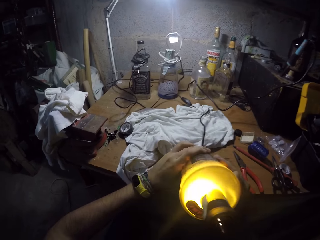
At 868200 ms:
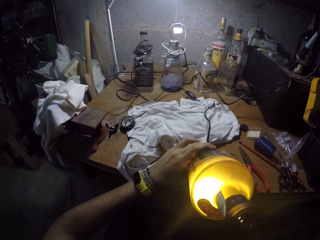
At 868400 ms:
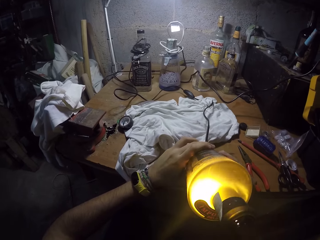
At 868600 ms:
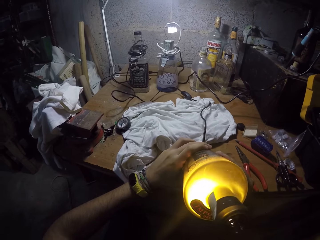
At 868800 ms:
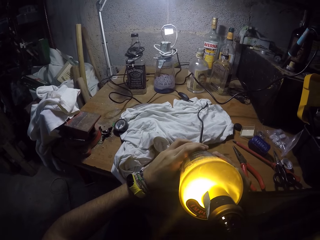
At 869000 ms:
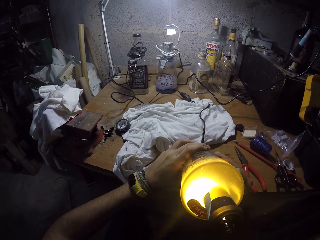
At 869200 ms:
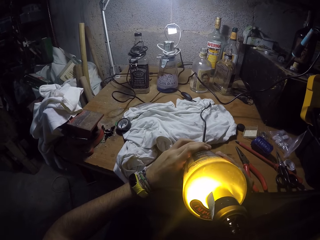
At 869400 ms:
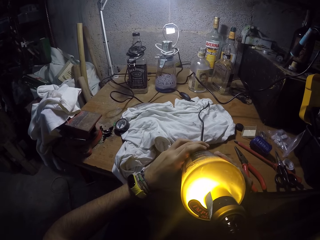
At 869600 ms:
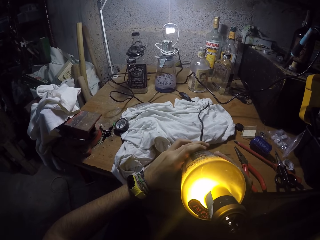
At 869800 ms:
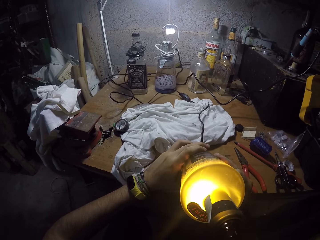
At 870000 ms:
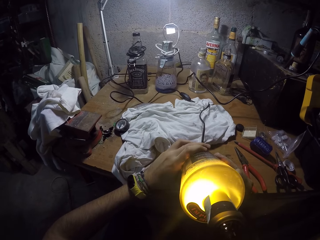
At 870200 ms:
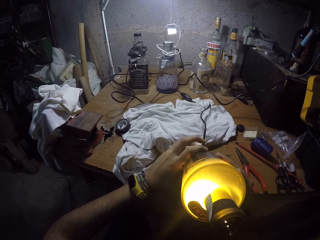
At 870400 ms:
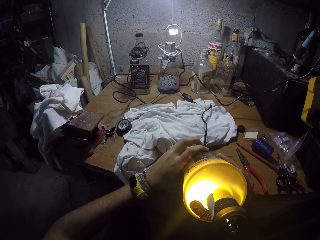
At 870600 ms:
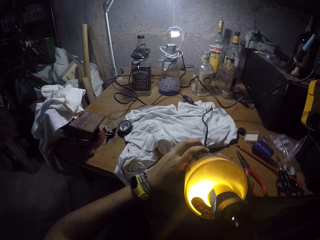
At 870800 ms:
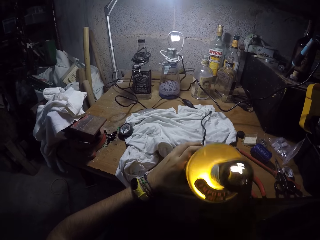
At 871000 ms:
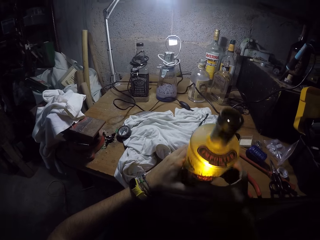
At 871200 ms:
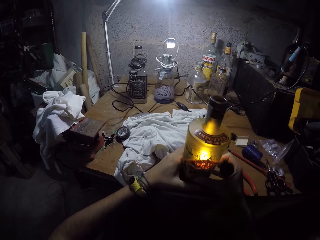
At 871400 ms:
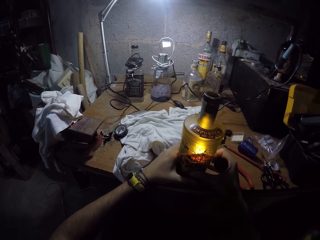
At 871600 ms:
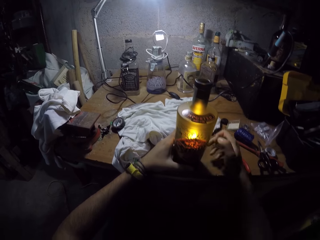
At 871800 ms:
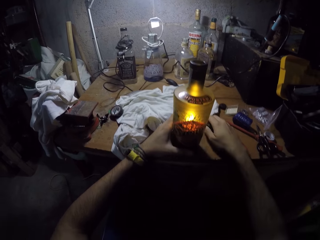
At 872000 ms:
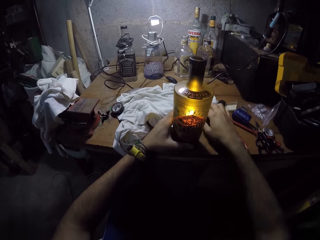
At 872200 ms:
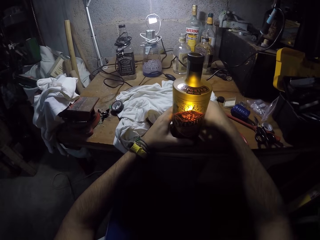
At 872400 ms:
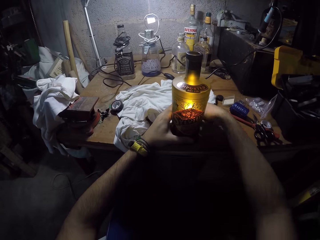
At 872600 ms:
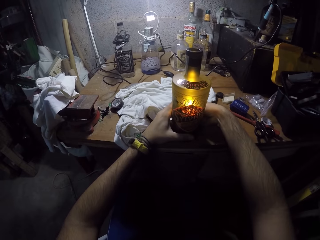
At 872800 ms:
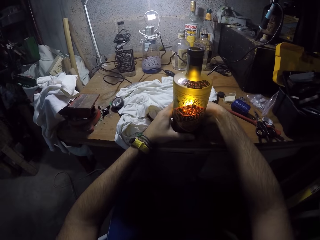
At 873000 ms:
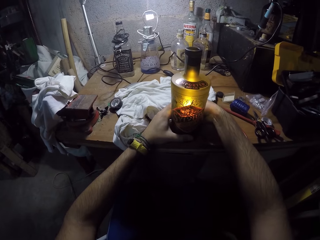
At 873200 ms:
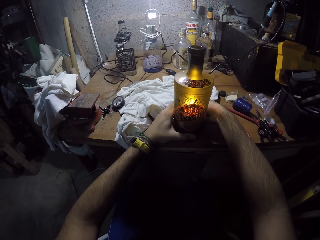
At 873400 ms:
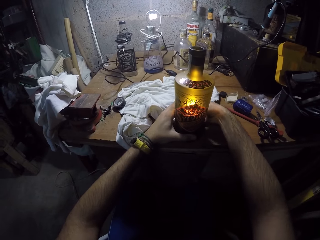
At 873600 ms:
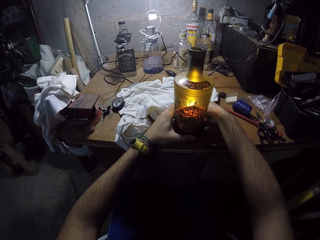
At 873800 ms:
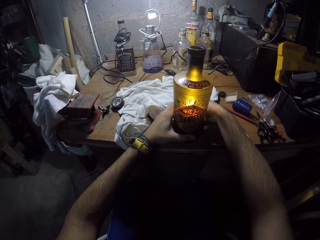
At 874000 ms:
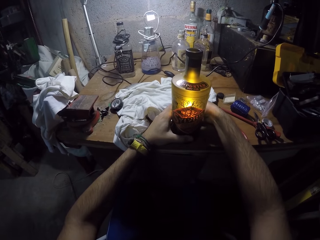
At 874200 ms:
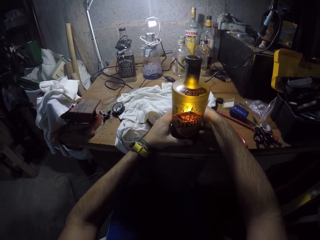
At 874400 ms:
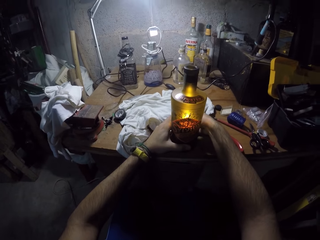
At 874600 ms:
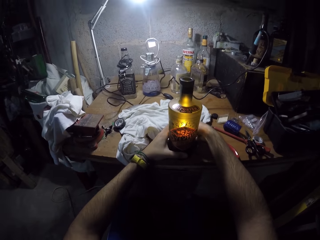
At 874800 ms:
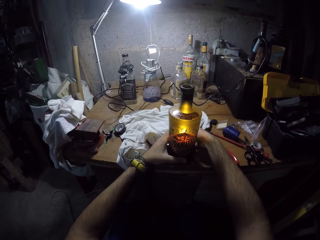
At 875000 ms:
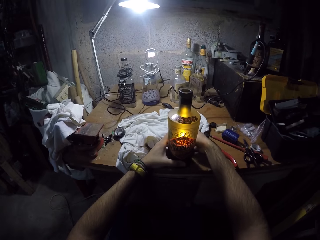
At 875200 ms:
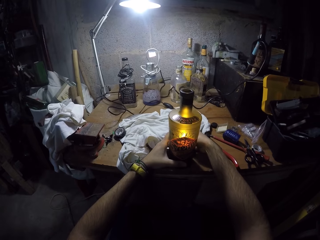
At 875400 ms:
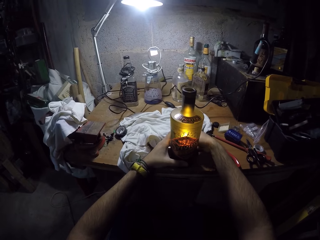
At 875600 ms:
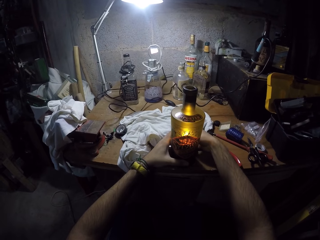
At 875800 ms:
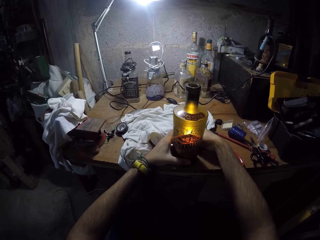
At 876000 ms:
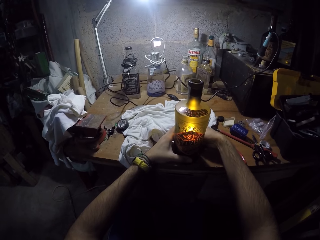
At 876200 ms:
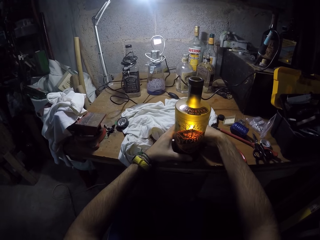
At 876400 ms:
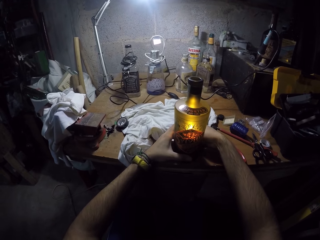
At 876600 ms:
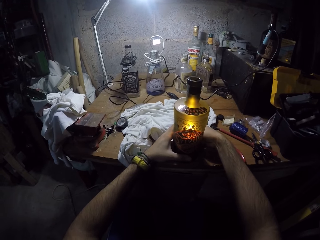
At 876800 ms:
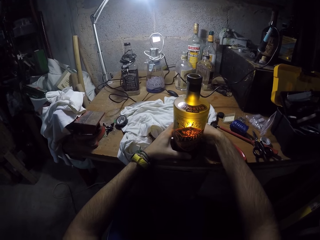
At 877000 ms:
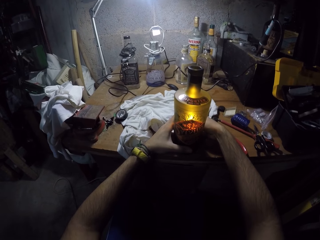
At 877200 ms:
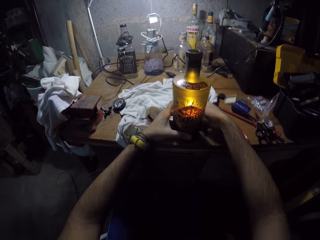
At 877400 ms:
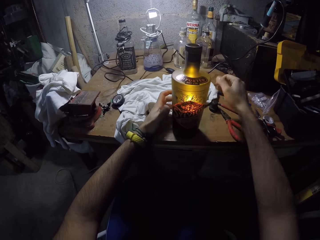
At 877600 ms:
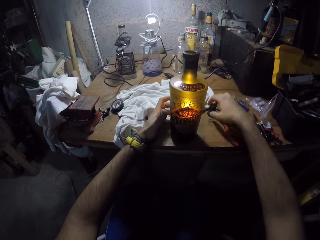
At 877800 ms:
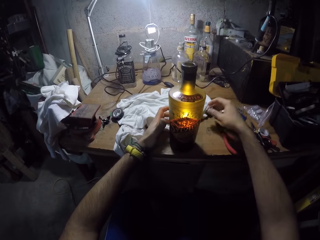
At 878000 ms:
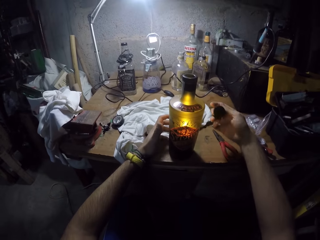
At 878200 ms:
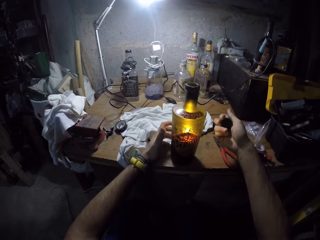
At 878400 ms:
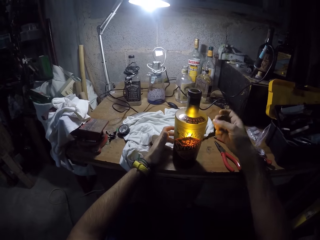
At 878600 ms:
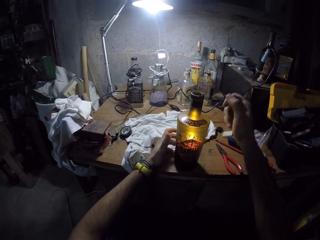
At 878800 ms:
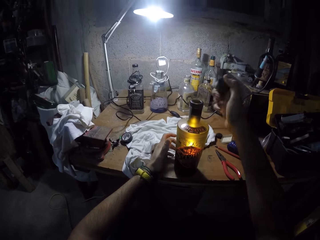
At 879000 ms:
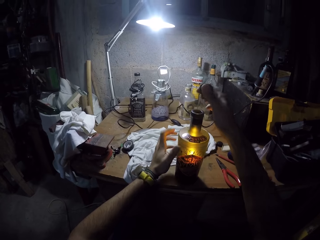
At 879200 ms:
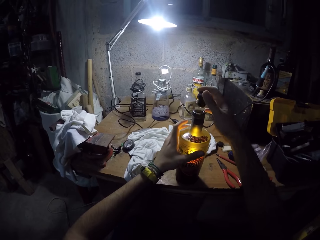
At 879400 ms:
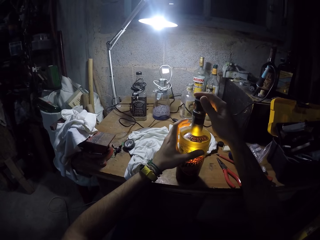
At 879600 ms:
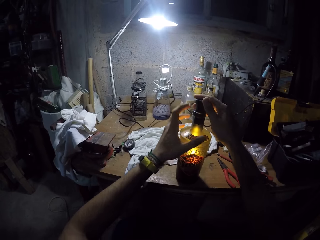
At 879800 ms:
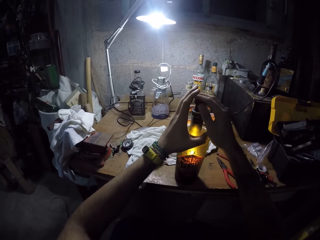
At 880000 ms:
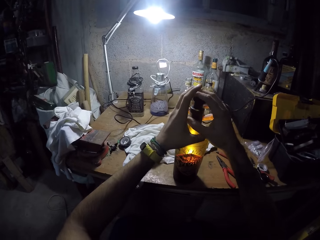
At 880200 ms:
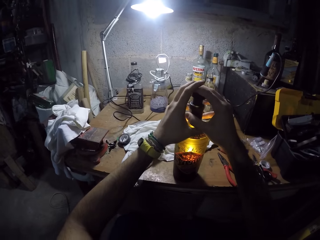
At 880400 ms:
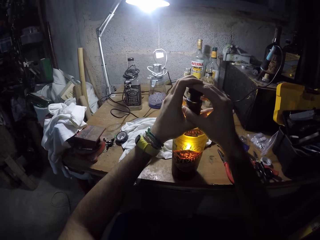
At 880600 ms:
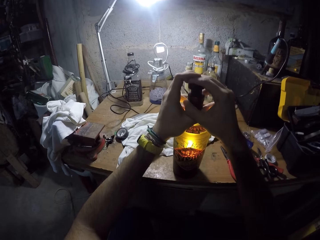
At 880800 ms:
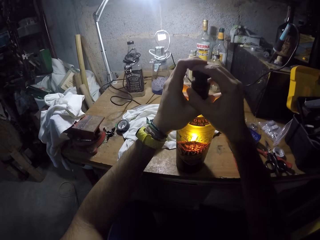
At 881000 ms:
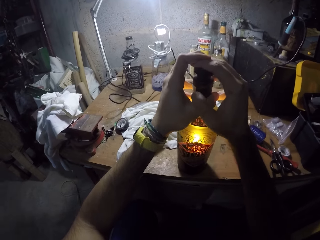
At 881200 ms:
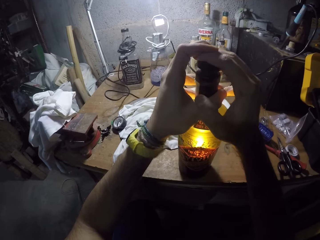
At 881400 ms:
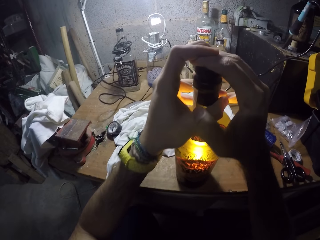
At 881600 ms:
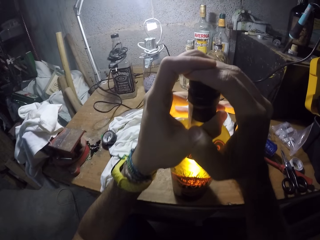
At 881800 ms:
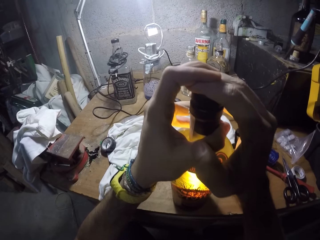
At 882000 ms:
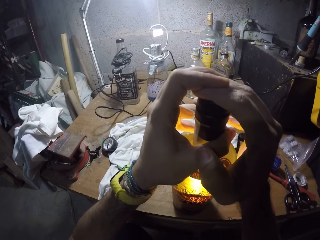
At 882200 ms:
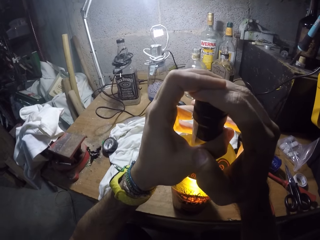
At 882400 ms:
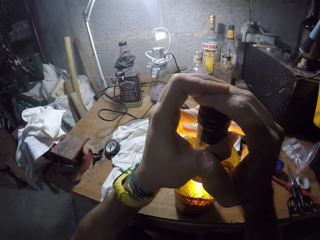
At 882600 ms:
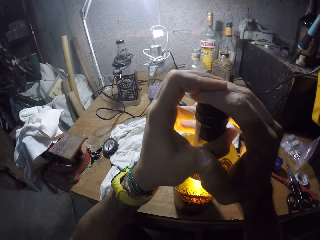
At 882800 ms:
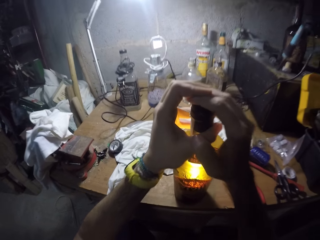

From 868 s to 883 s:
The camera wearer drops the bottle on the table with both hands. He drops the bottle cover on the table with his right hand. He adjusts the electric cable on the black bottle on the table with his right hand. He picks up the bottle cover from the table with his right hand. He covers the black bottle with the bottle cover with both hands.

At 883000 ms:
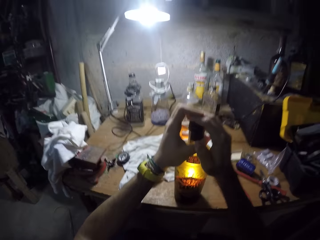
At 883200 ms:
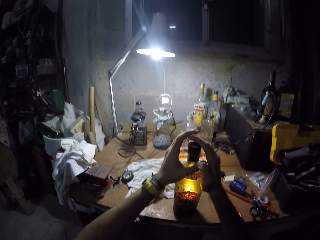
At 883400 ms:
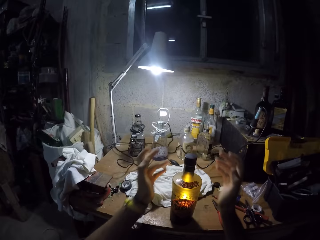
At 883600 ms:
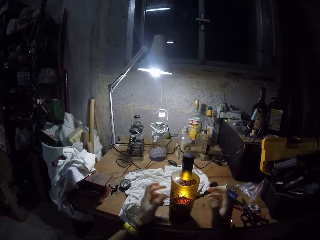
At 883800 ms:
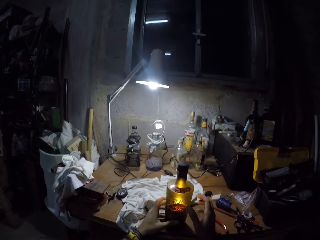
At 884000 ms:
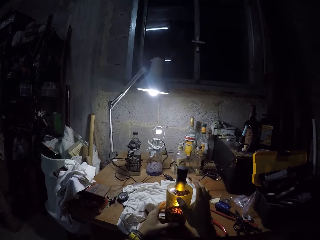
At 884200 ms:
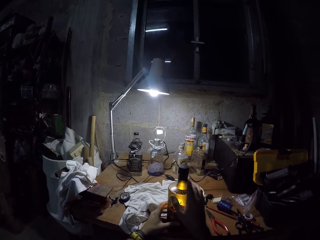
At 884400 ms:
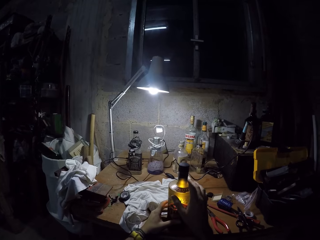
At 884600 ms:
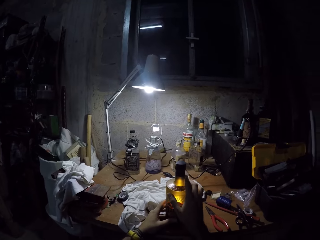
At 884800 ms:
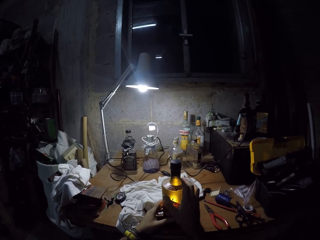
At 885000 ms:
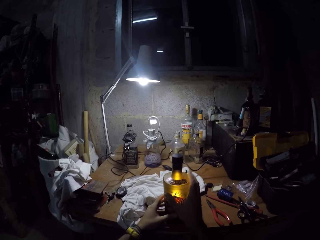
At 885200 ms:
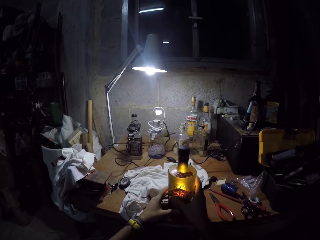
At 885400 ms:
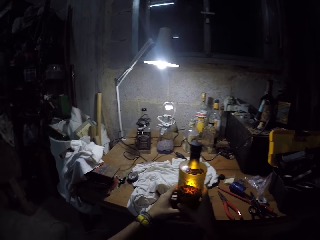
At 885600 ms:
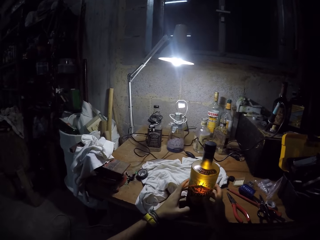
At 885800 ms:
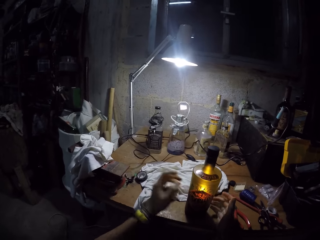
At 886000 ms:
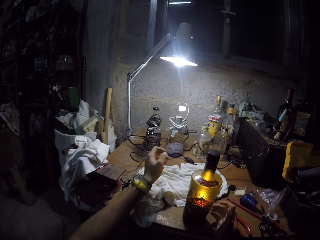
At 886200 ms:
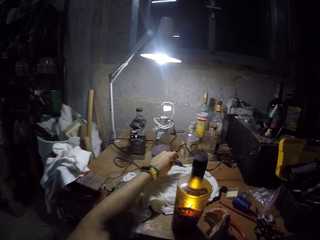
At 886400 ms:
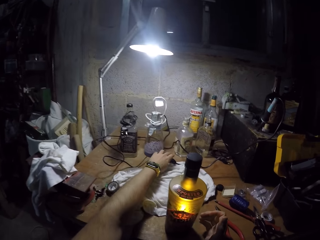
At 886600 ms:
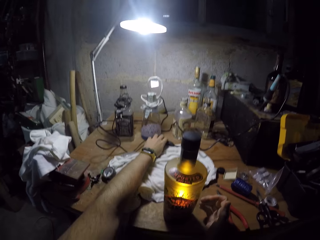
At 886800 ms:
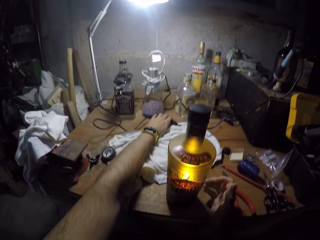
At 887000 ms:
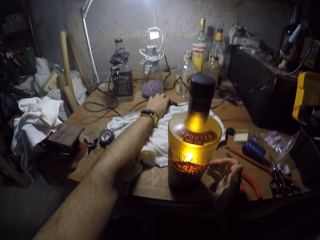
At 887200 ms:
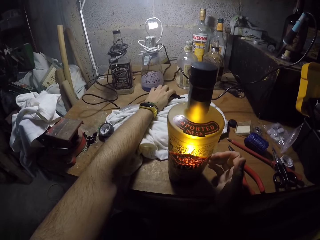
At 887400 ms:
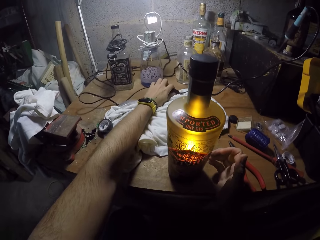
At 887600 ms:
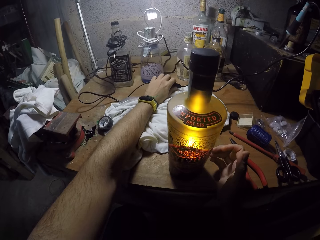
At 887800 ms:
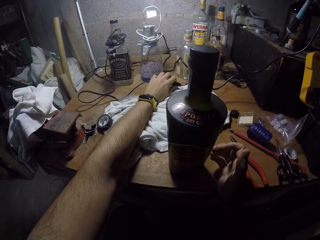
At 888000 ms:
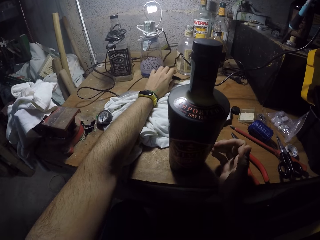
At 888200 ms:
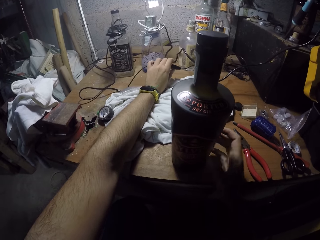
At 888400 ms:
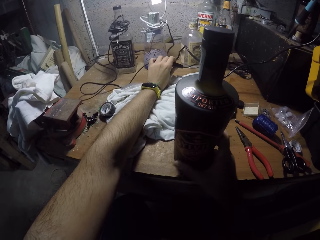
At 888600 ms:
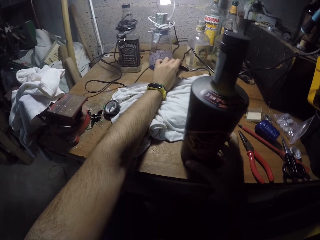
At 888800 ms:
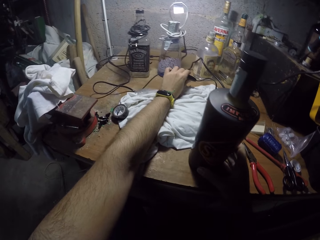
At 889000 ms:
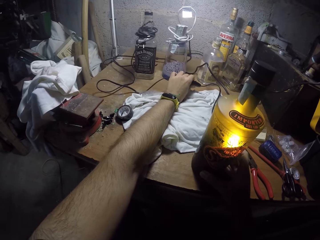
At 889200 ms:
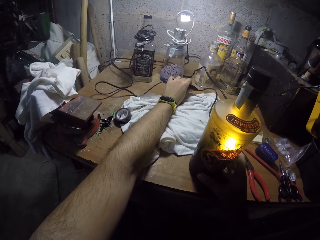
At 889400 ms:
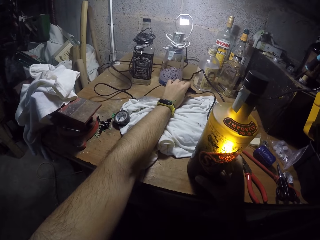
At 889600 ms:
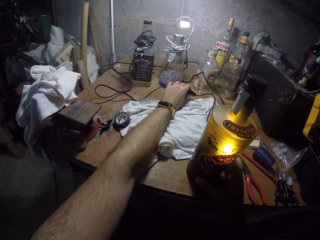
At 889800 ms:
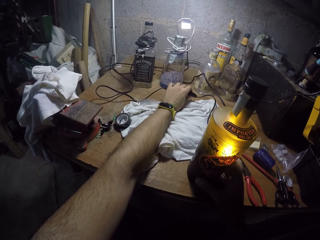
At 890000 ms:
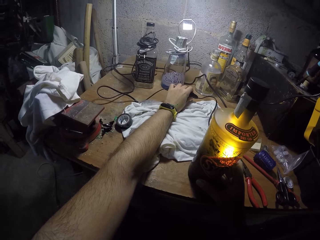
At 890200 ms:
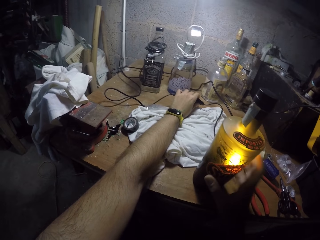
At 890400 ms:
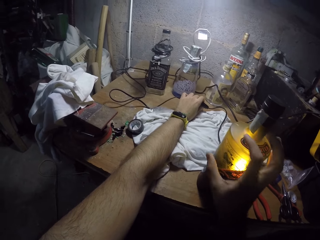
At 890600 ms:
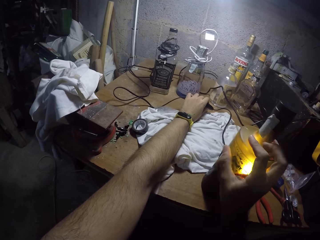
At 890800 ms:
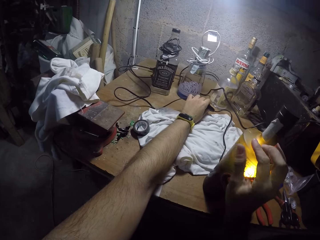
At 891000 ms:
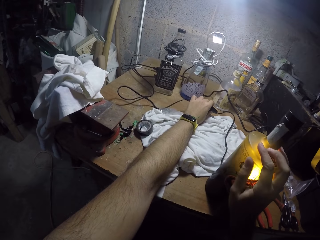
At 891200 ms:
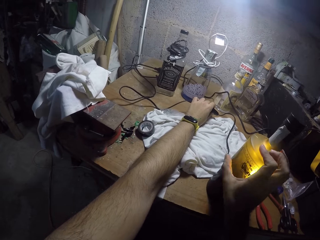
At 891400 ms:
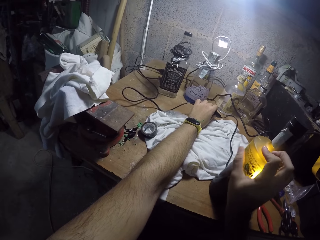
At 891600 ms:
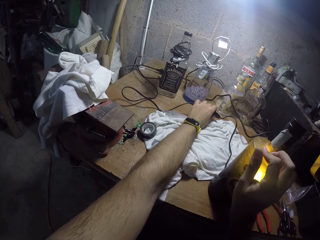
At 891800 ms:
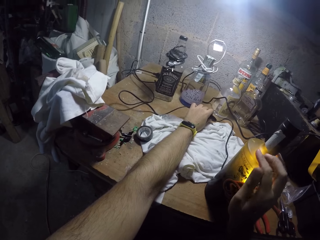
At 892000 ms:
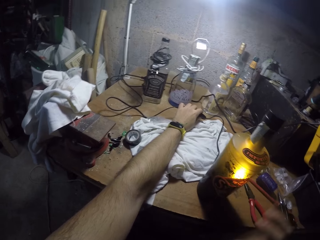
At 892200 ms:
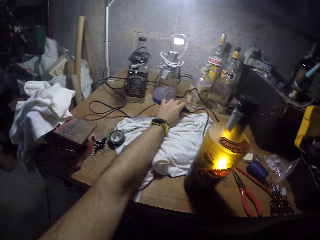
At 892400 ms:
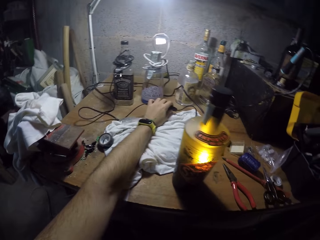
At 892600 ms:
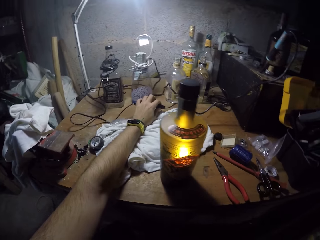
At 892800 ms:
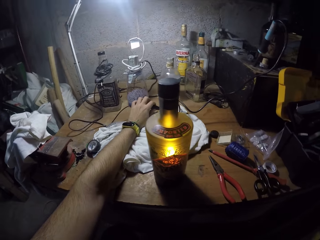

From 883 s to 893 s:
The camera wearer touches the bottle. He turns off a light in the black bottle with a switch on the electric cable with his left hand. He turns on the light in the black bottle with the switch on the electric cable with his left hand. He touches the bottle.
